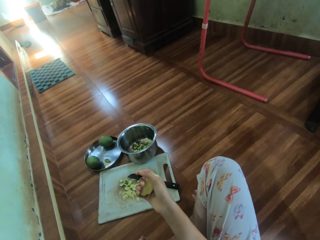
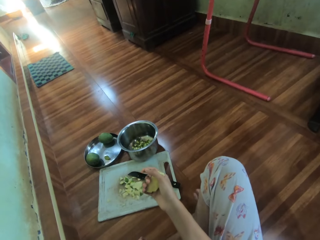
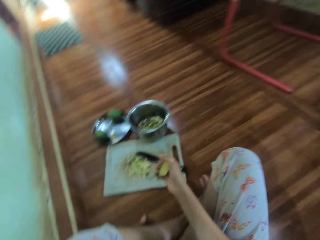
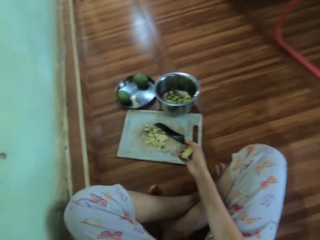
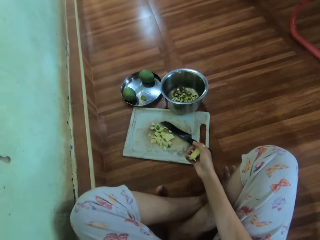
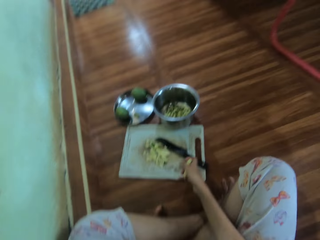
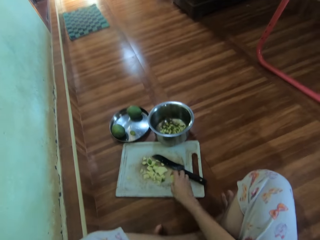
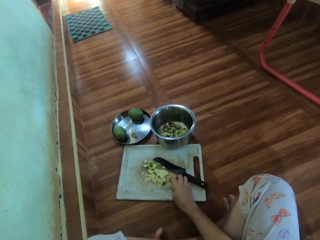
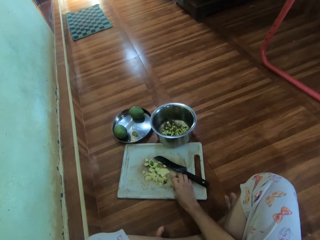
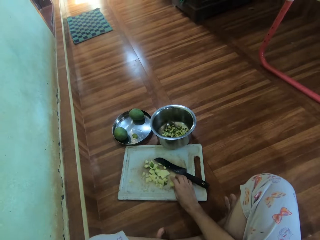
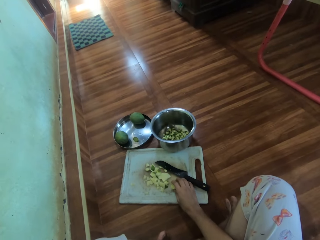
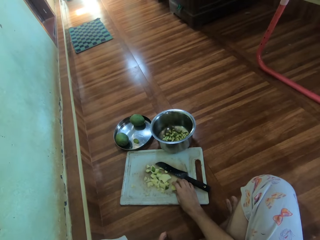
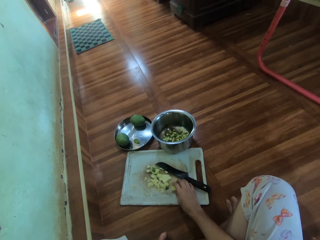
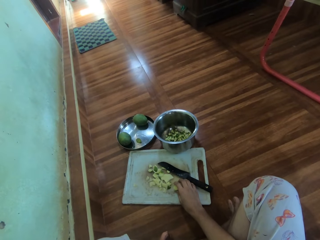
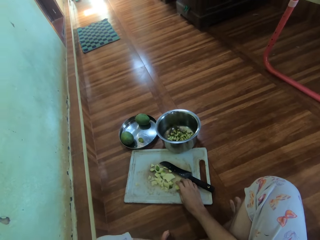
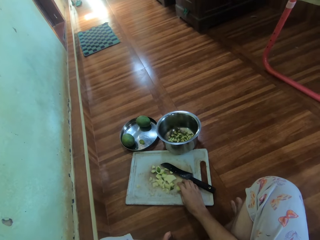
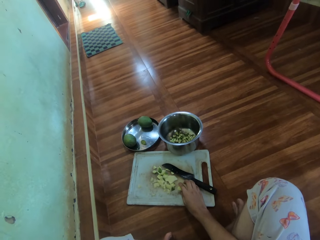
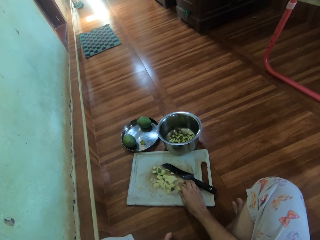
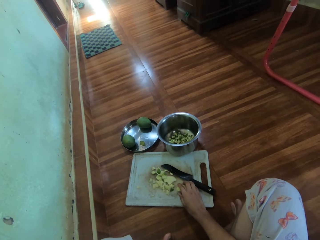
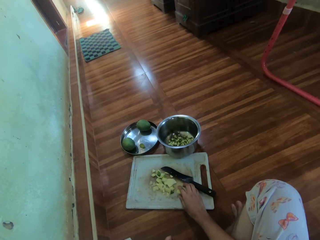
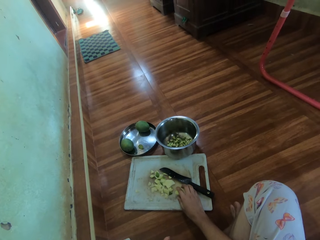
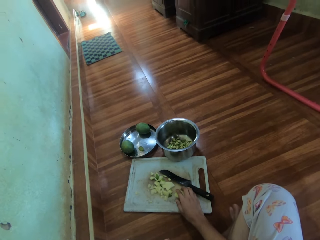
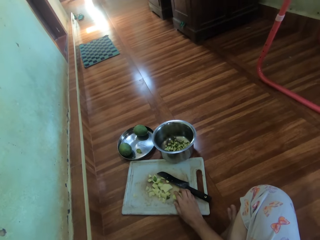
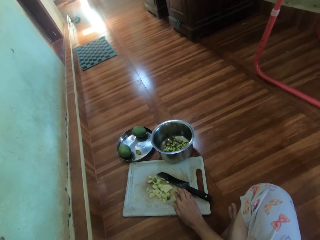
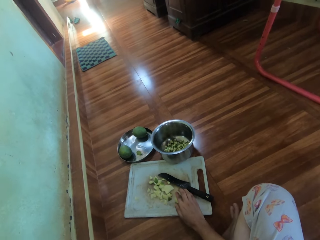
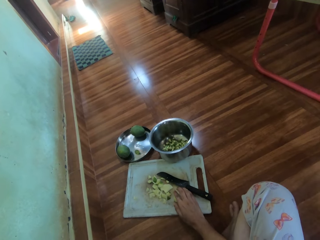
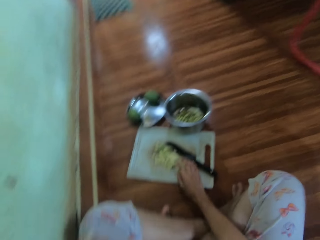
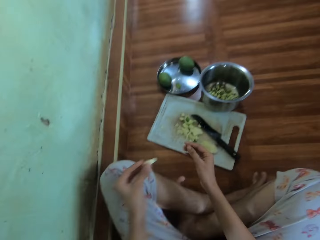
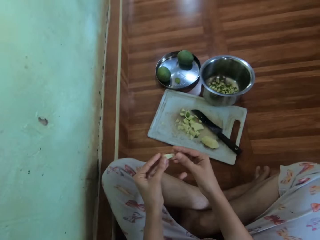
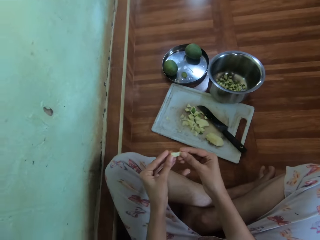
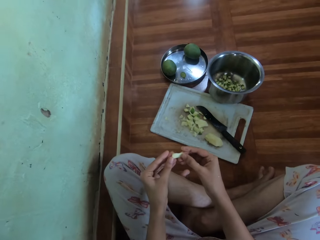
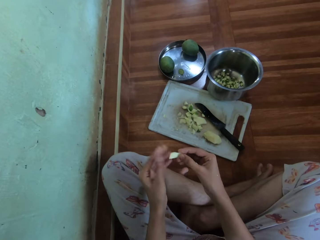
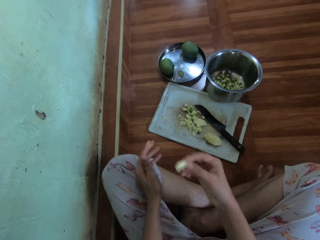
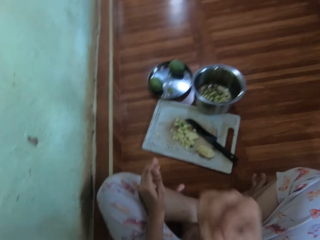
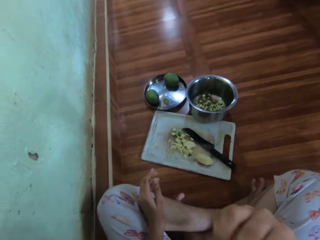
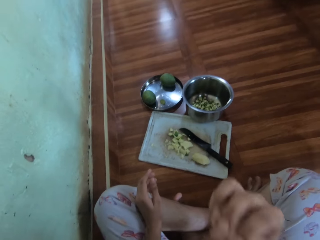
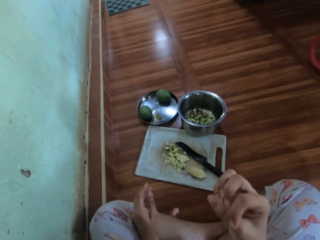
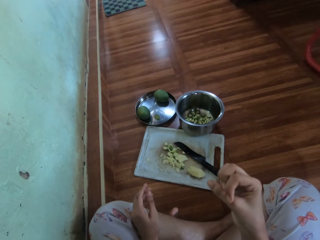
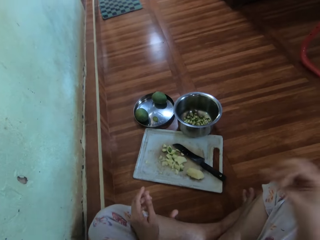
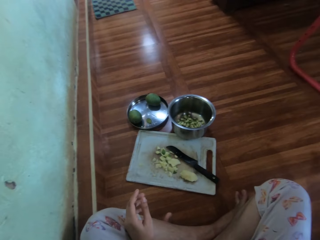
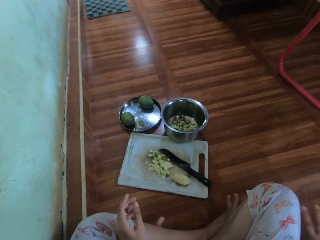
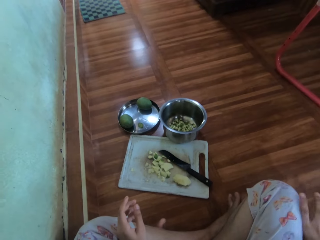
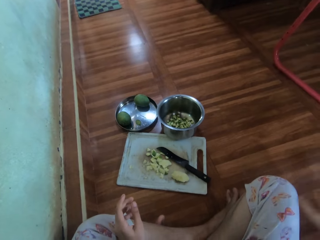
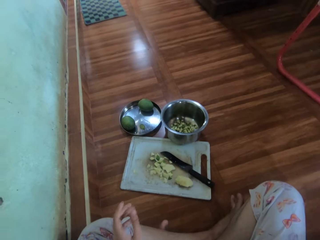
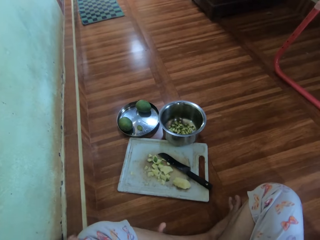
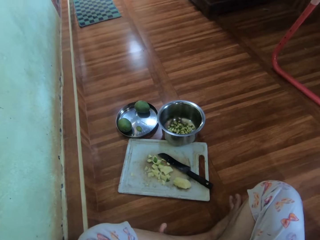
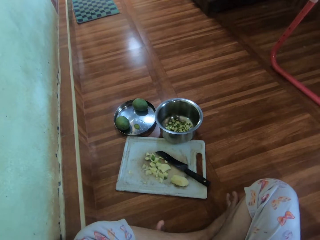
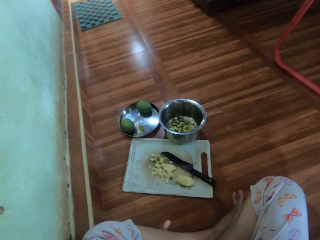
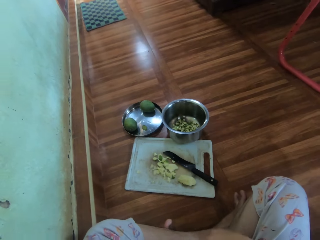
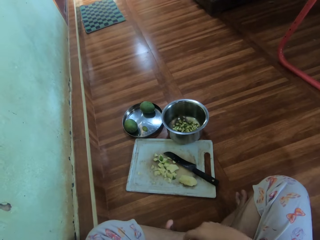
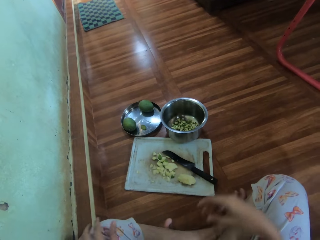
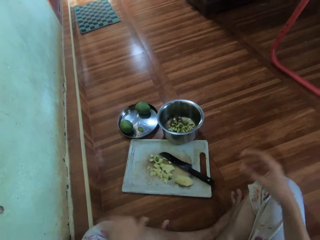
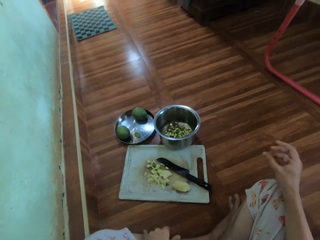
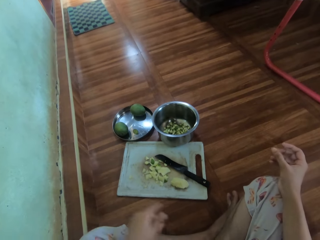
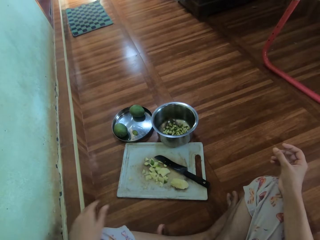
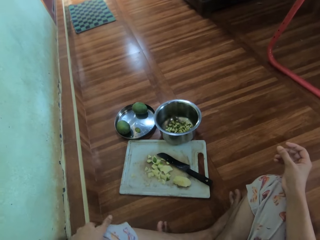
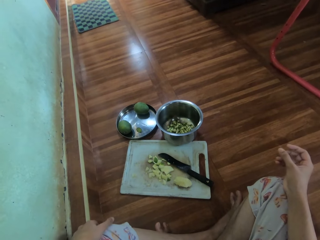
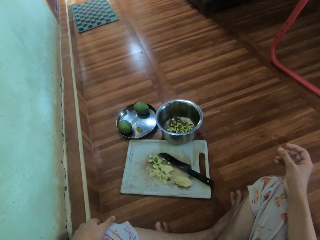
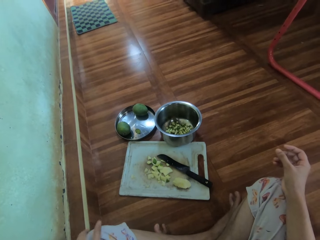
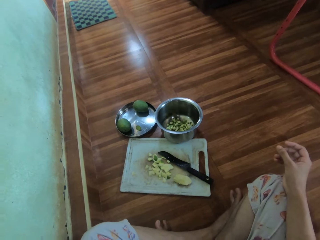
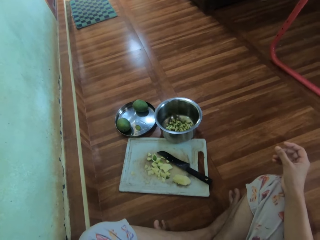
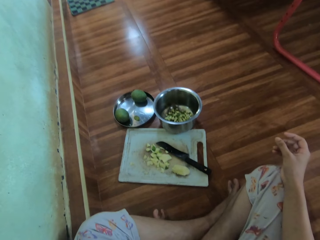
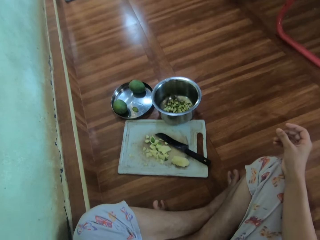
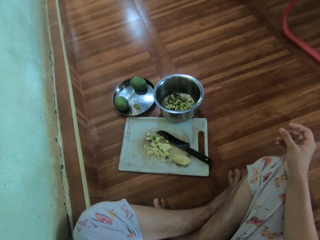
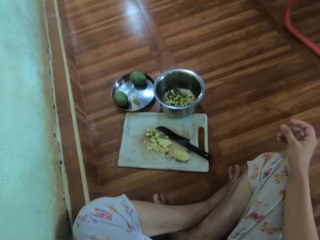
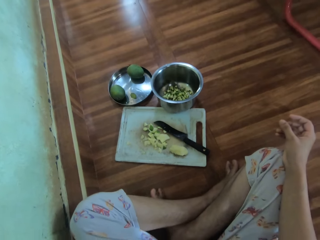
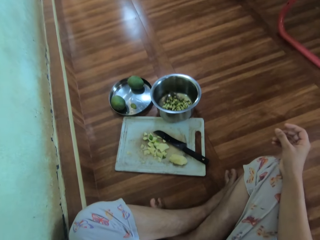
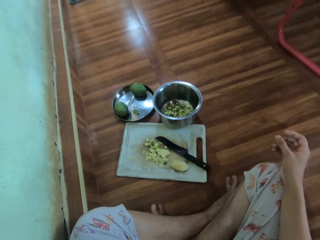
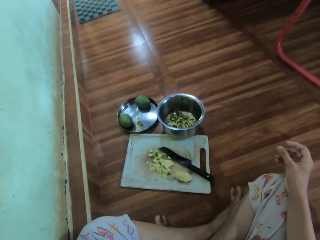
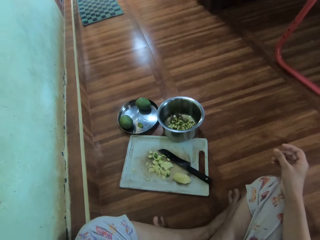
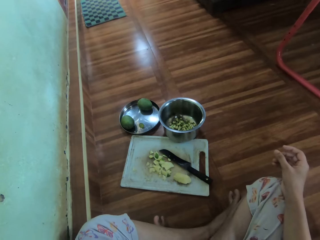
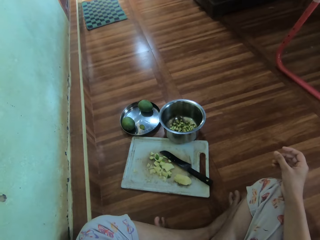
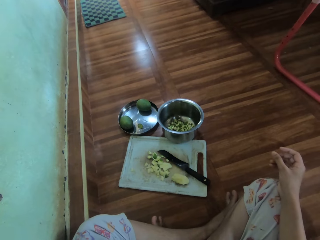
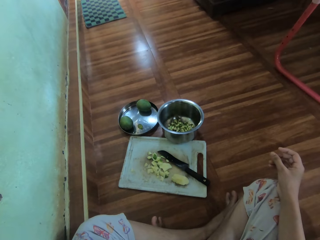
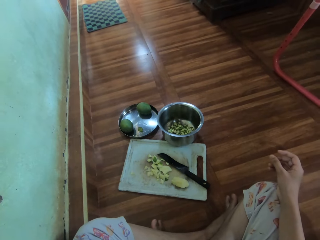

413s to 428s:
The camera wearer places the mango seed on the chopping board. They hold the mango piece with both hands. They eat the mango. They hold the knee.

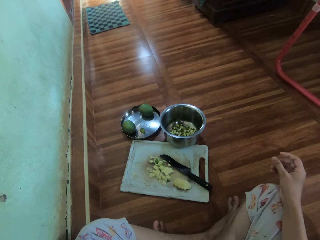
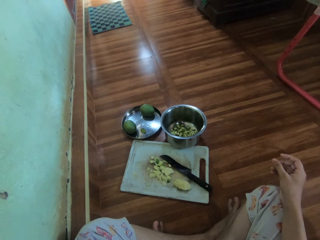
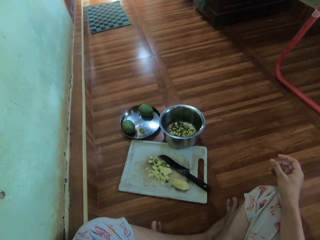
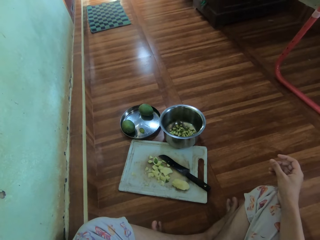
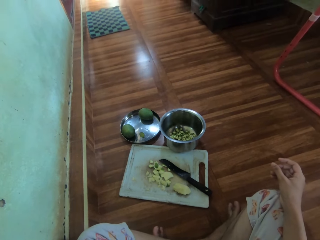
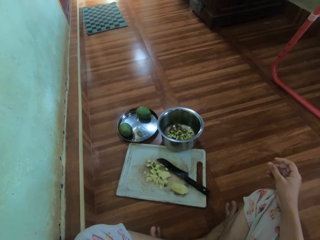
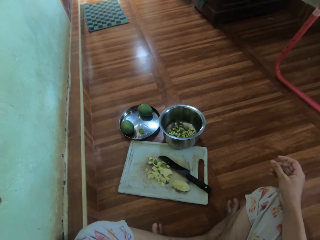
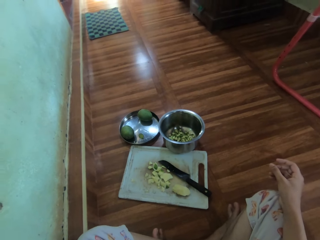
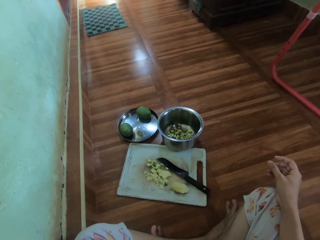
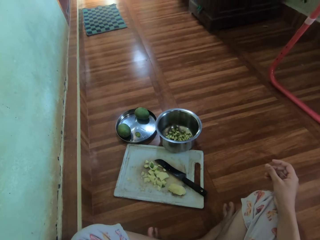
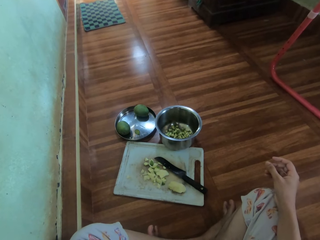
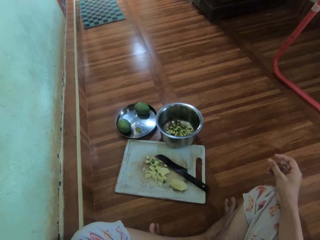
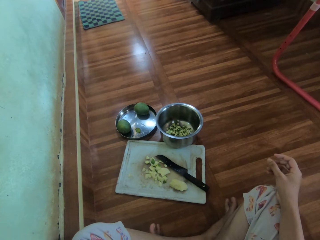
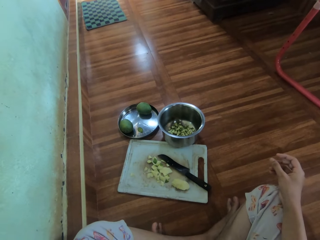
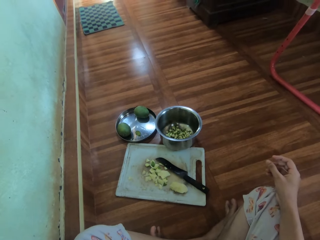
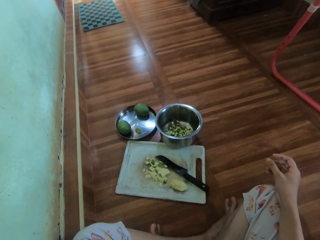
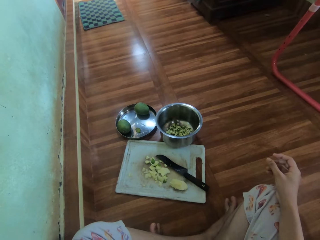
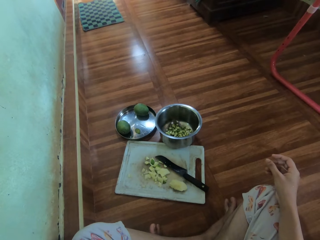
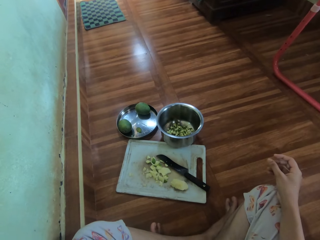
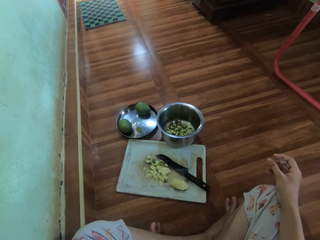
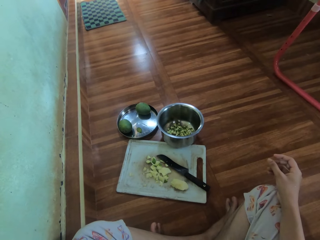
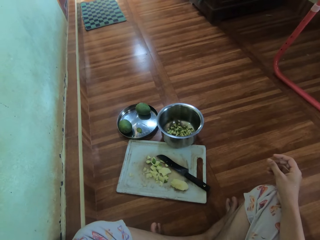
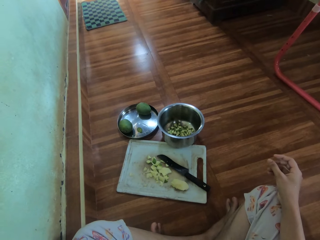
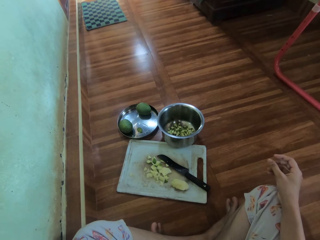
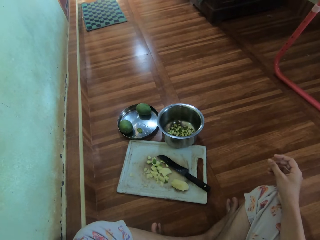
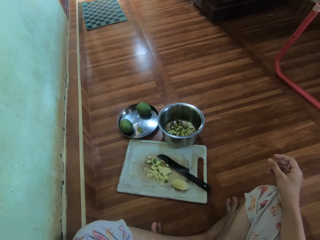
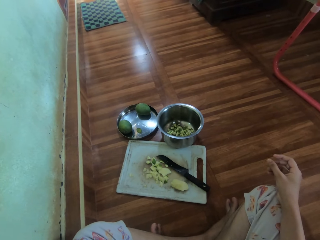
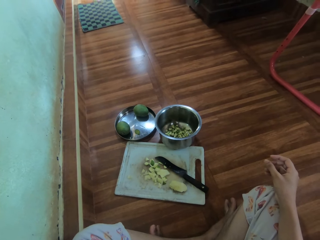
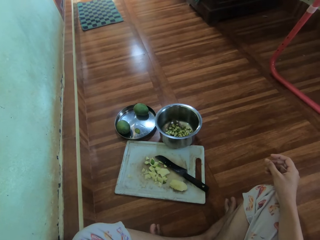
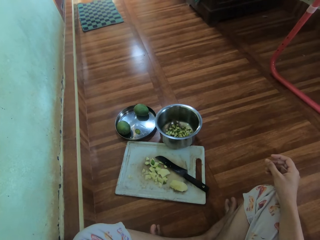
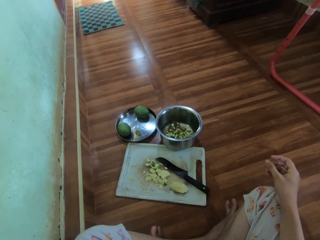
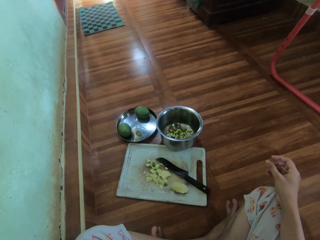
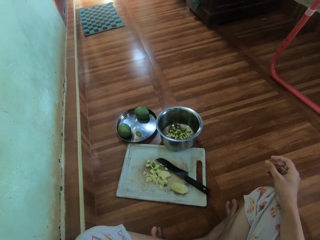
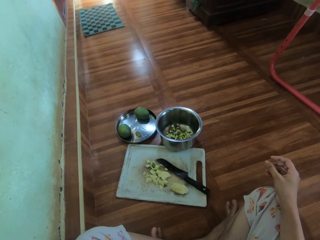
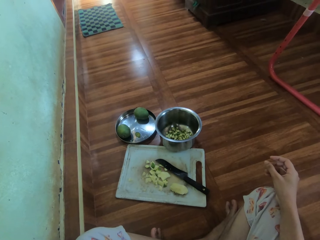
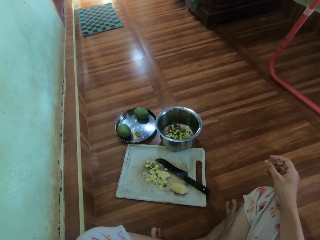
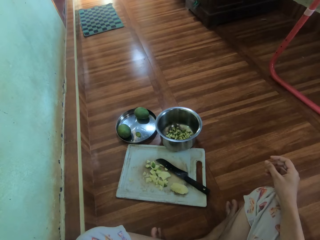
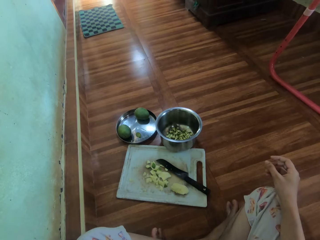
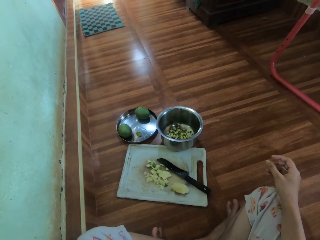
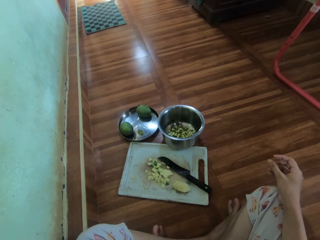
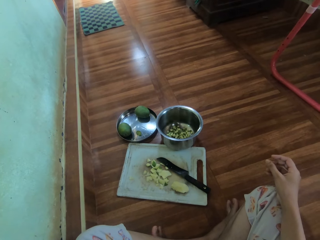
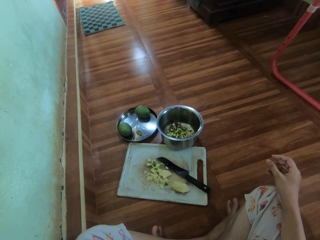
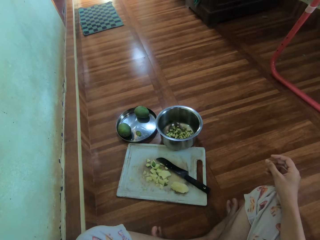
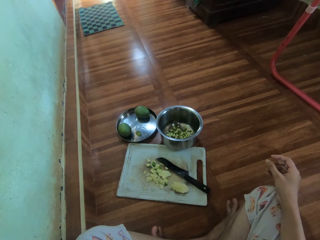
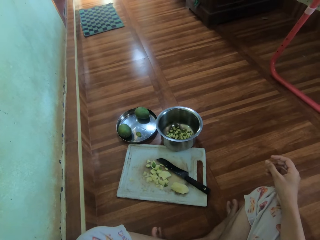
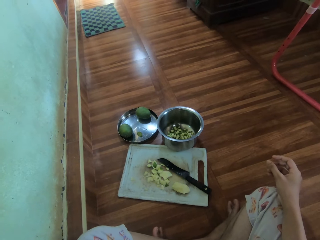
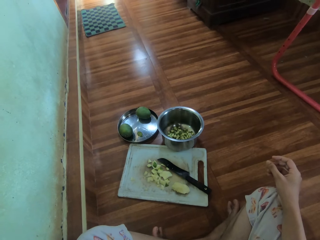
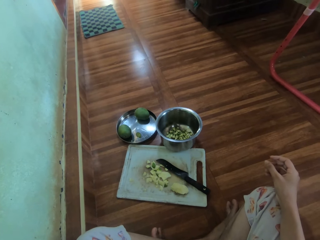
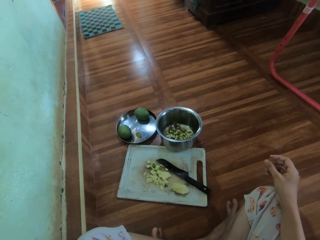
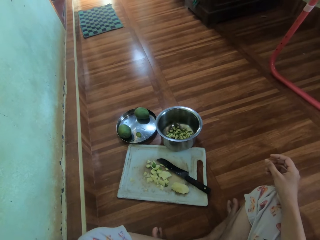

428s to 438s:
The camera wearer sits in the house.
